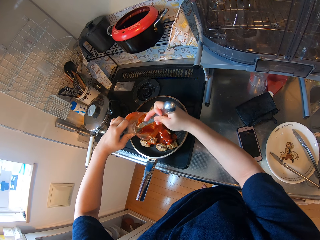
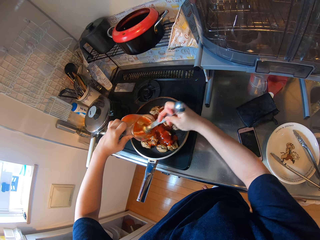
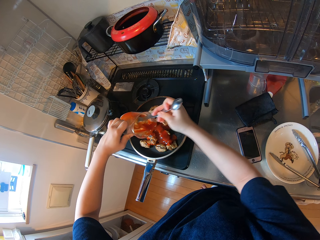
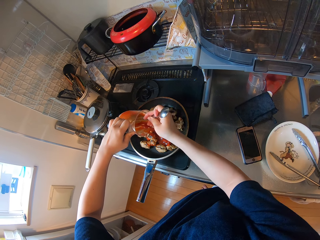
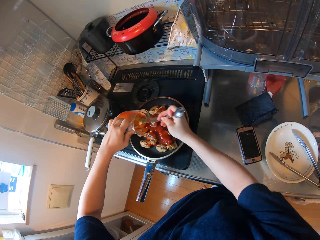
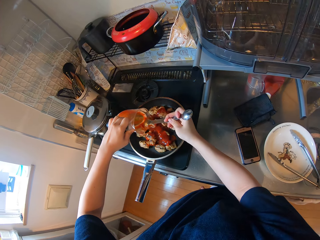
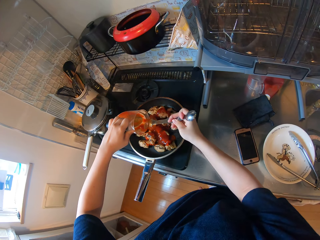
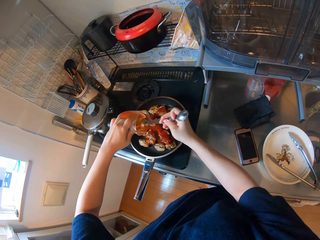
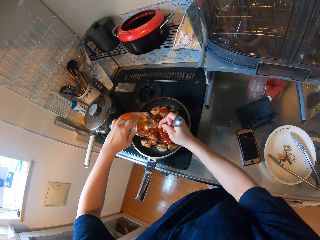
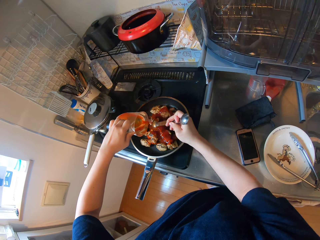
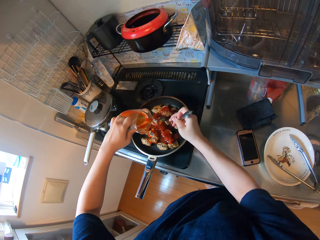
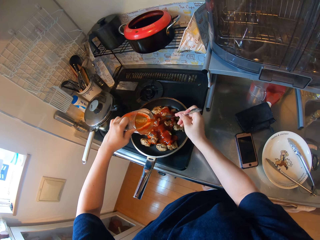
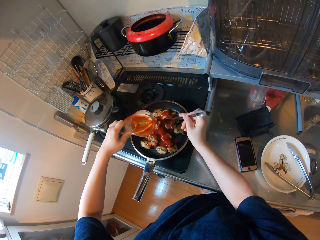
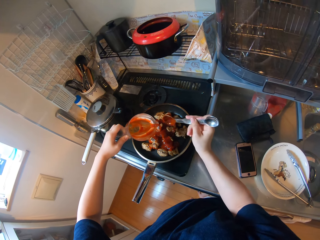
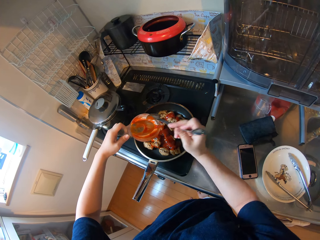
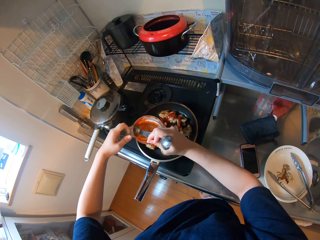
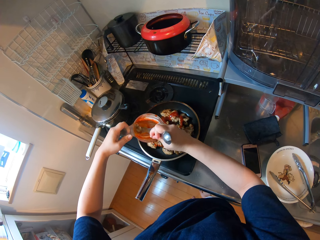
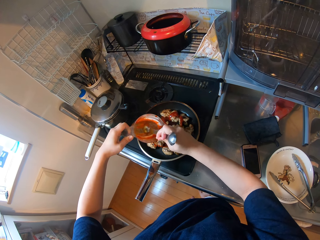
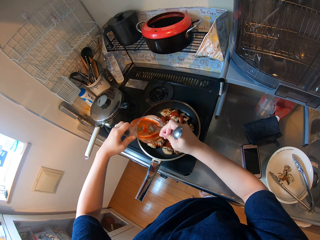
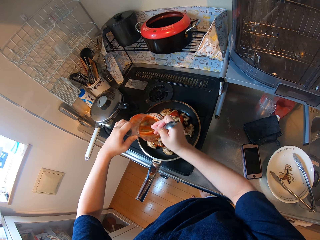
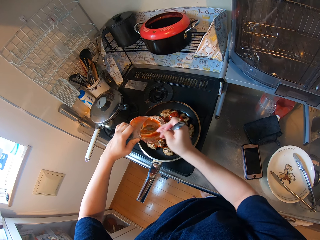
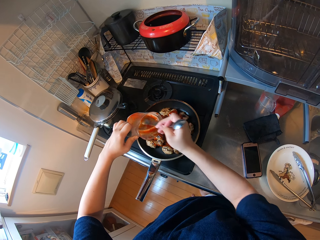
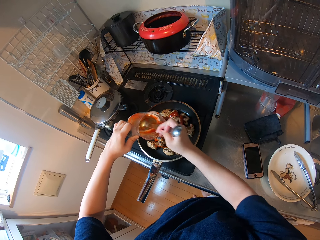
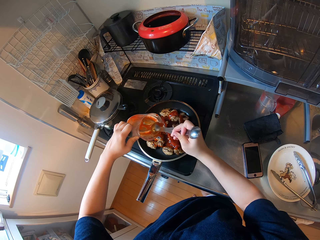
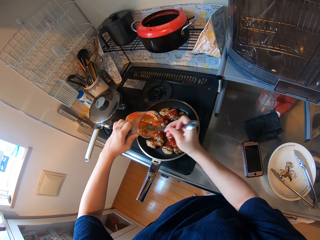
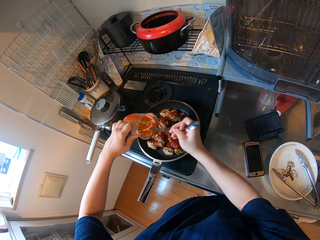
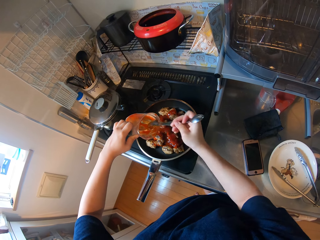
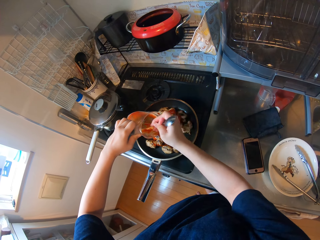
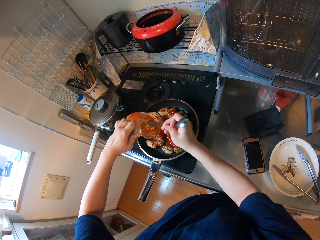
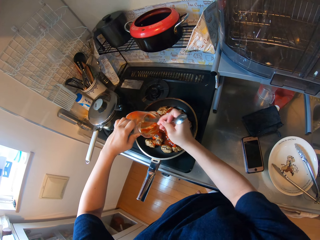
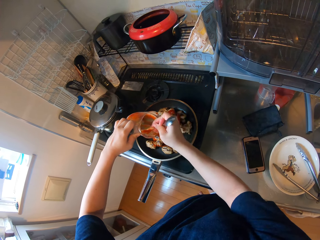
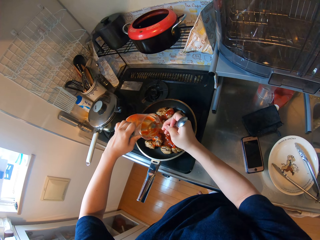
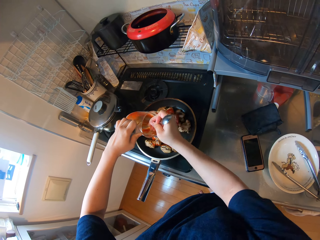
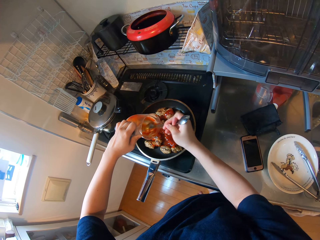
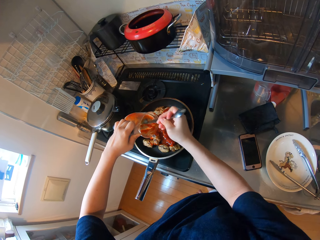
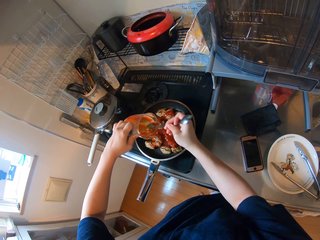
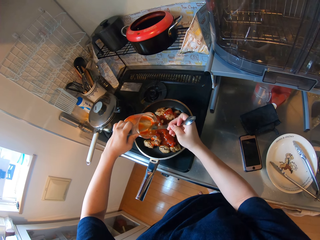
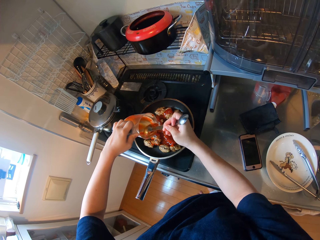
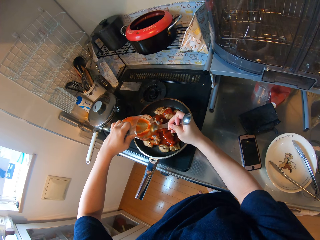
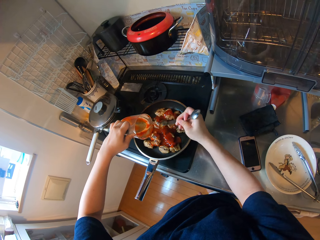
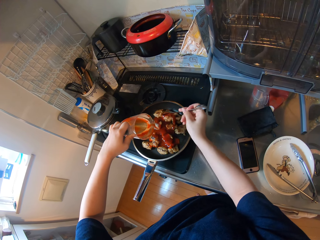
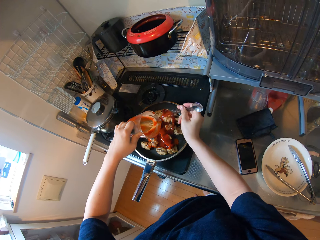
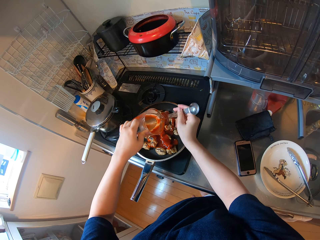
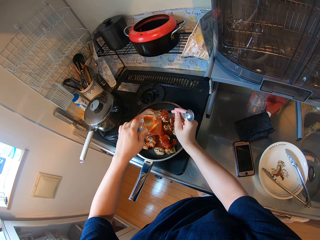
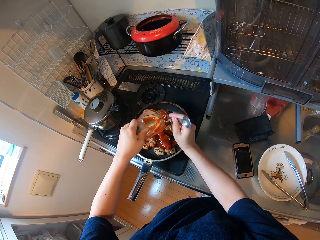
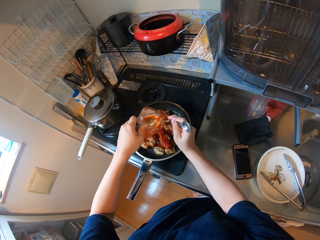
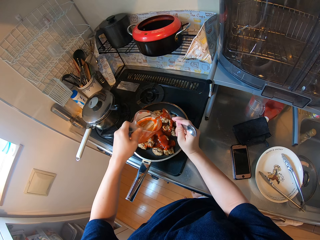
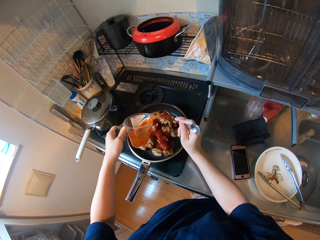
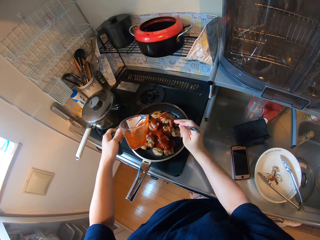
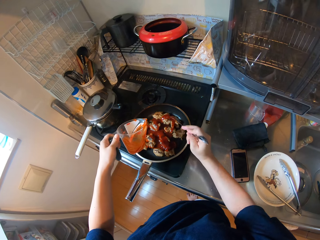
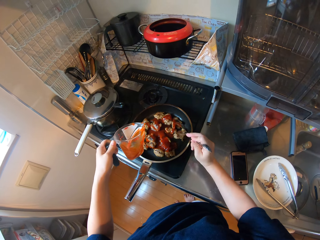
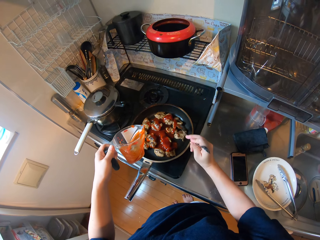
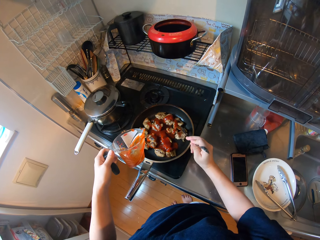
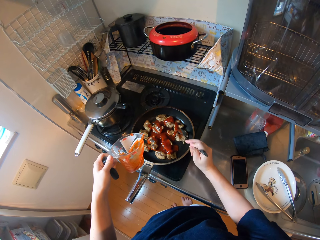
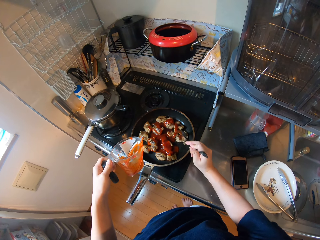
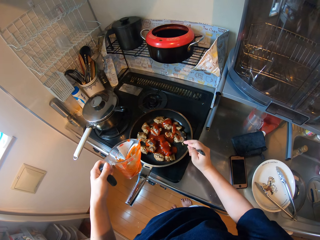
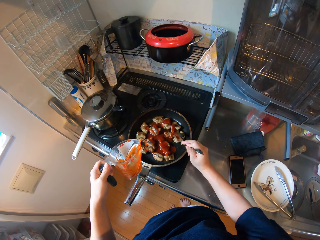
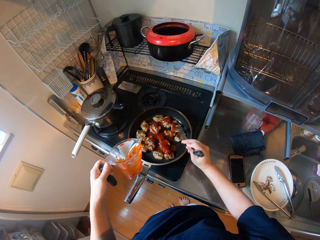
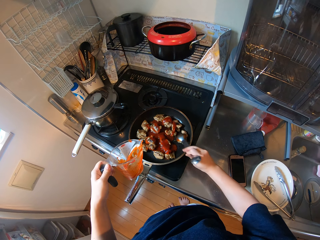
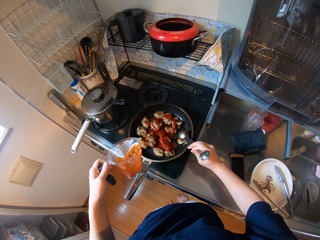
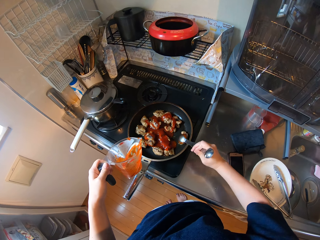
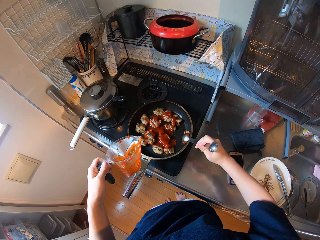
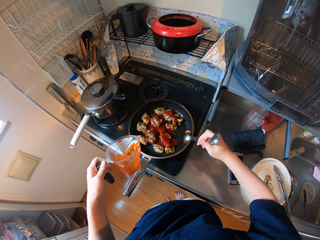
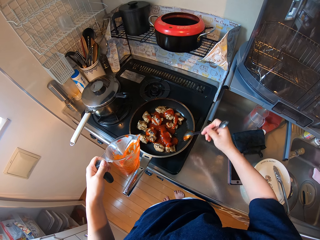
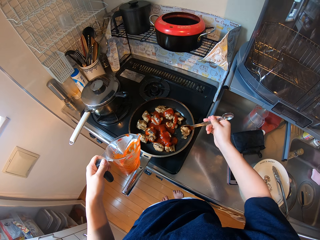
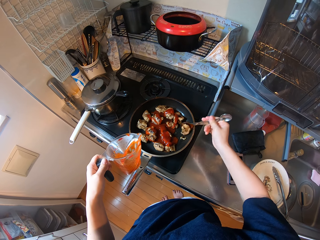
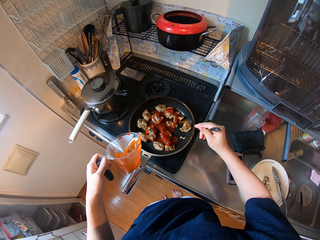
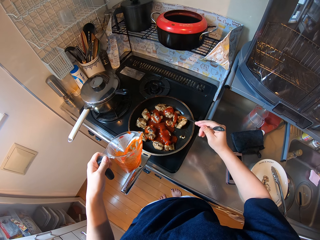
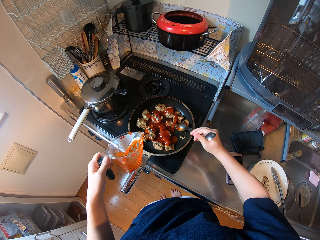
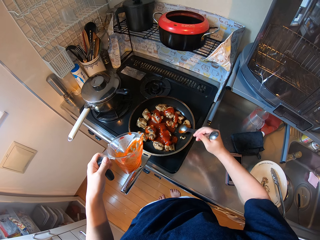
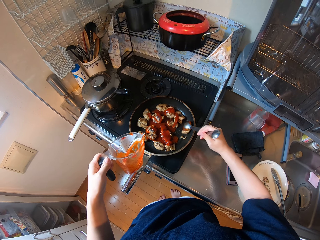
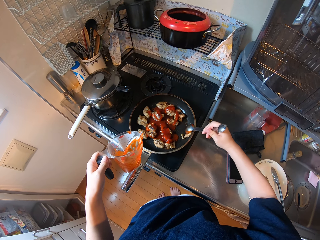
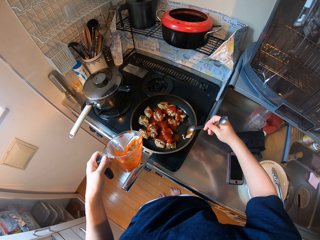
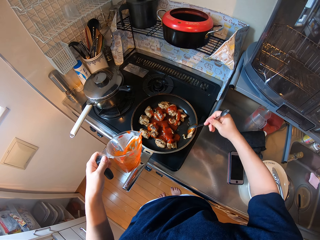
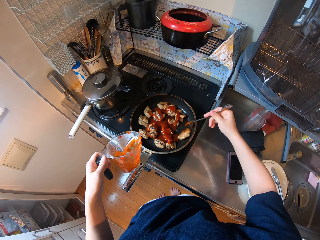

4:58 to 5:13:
The camera wearer pours the remaining. They smear the tomato on the meat.

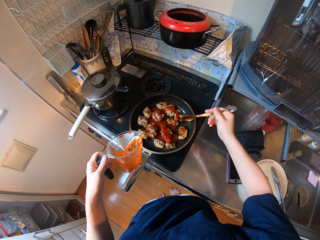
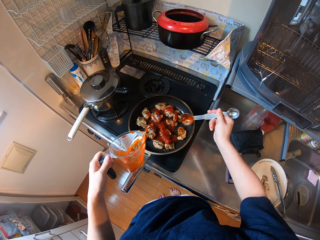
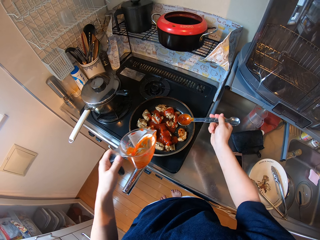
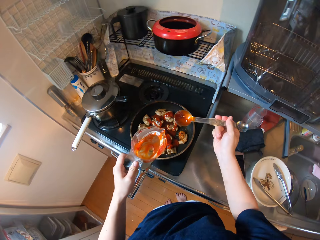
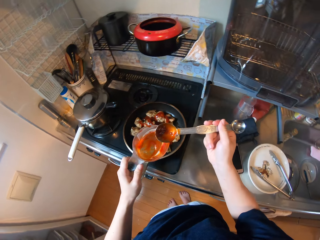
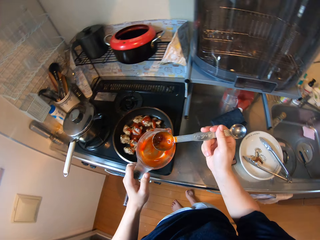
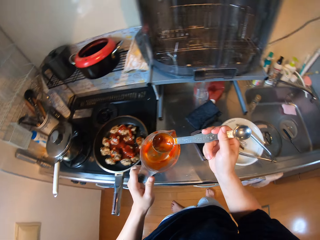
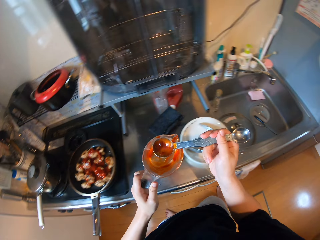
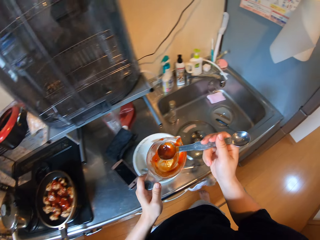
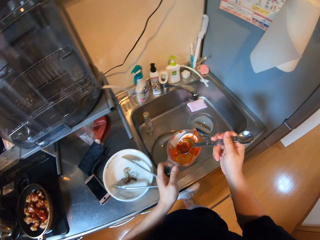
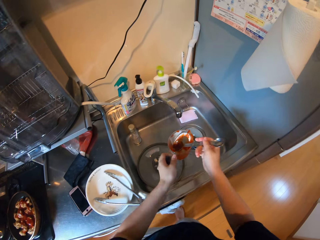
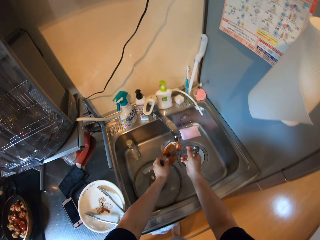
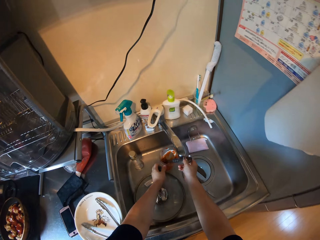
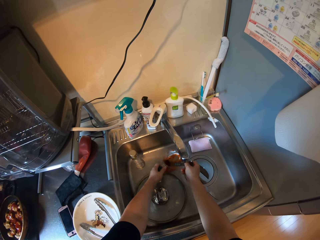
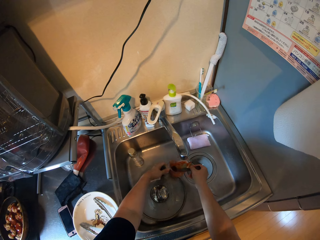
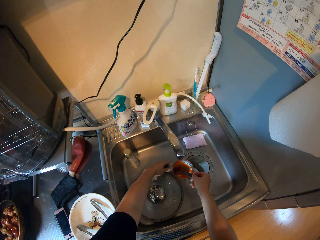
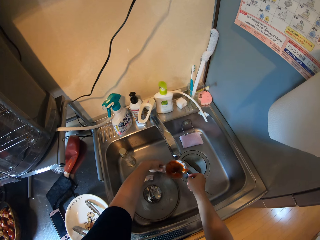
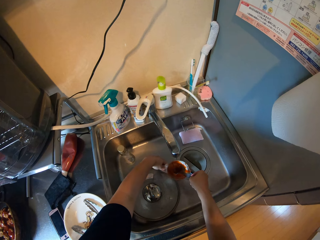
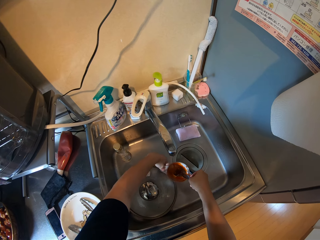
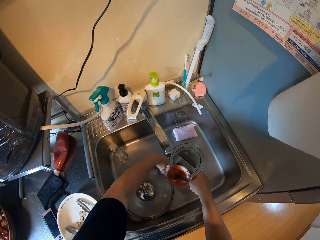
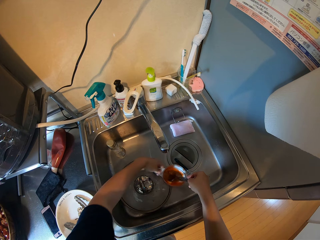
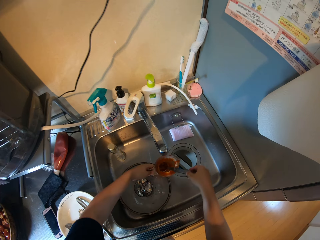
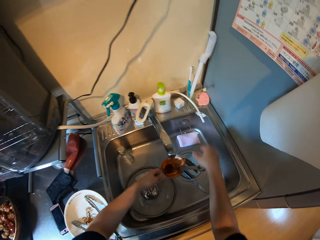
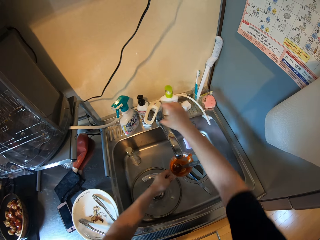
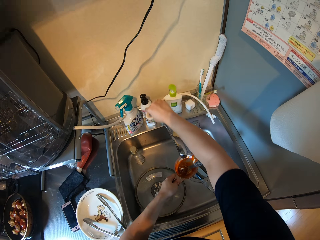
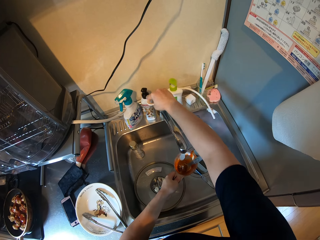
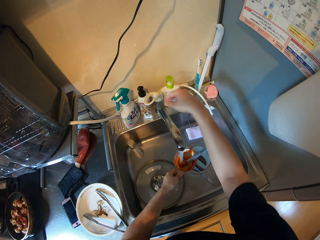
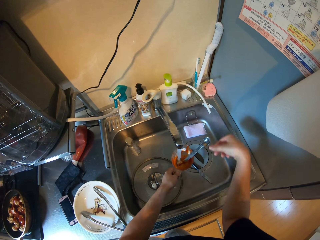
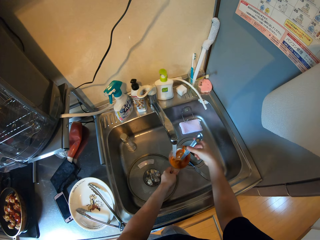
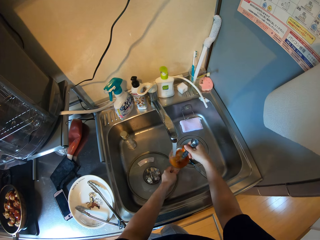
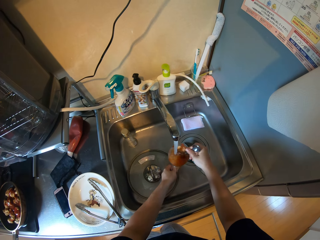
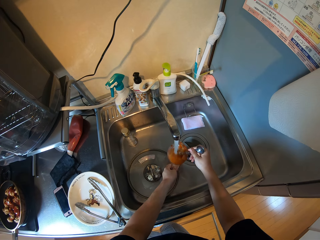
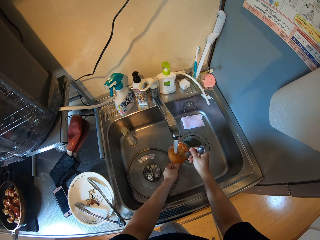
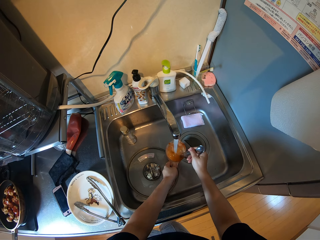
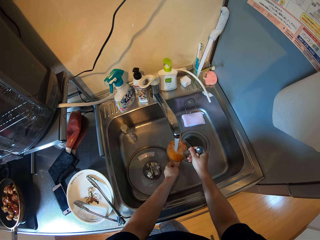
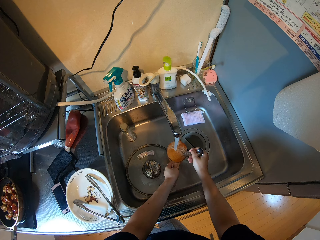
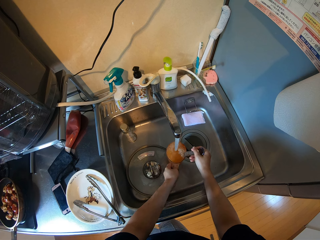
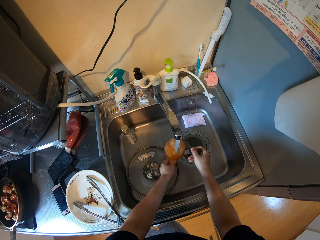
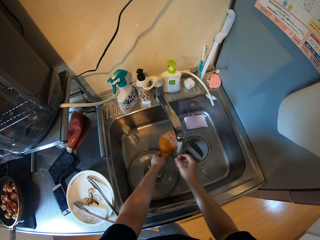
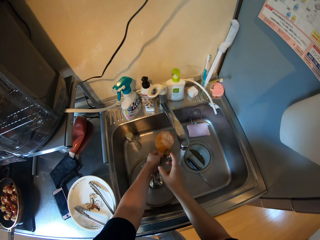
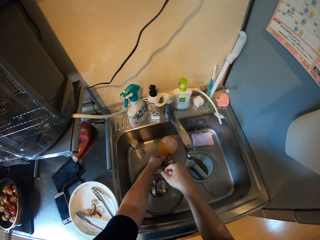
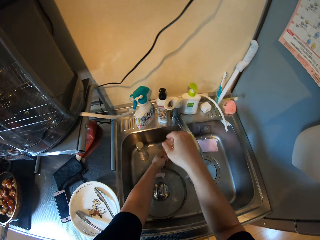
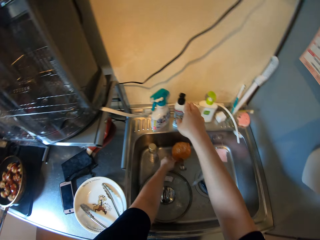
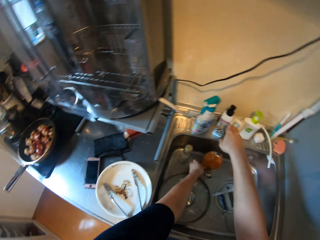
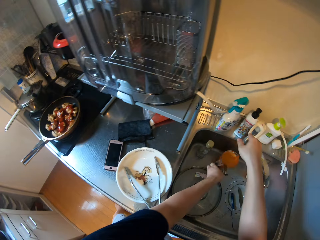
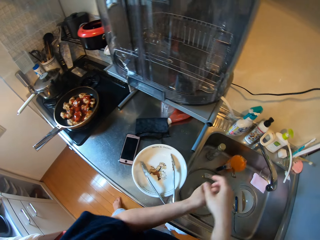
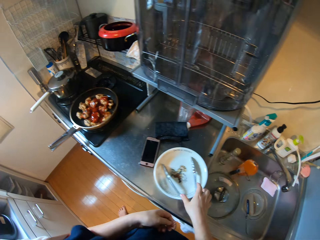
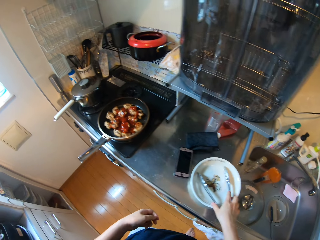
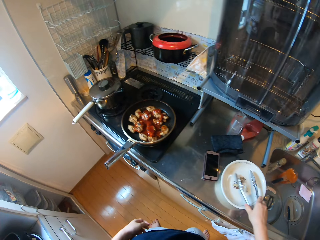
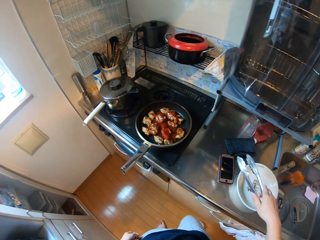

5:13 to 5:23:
The camera wearer puts both the tongs and the jar or cup in the sink. They open the tap. They mix the water with the spoon. They put water in the cup. They put aside the jar. They close the tap. They pick up the tongs.
